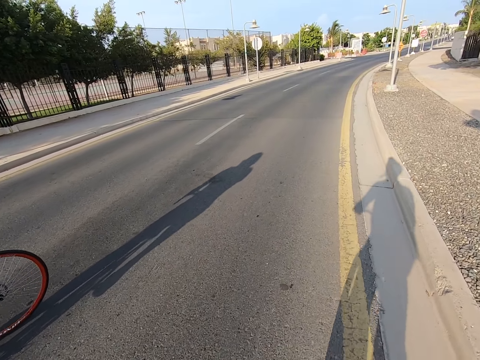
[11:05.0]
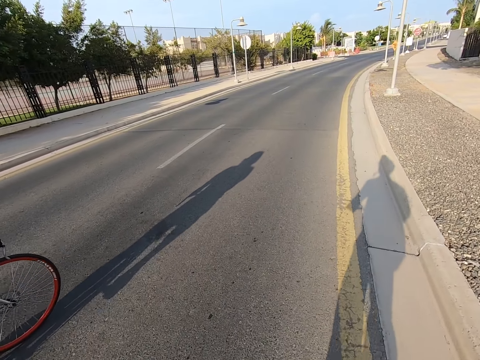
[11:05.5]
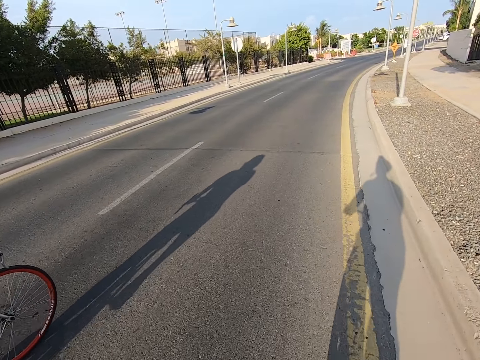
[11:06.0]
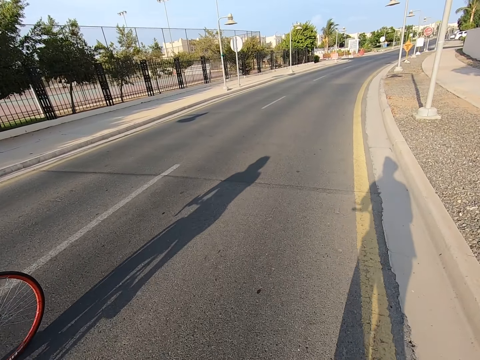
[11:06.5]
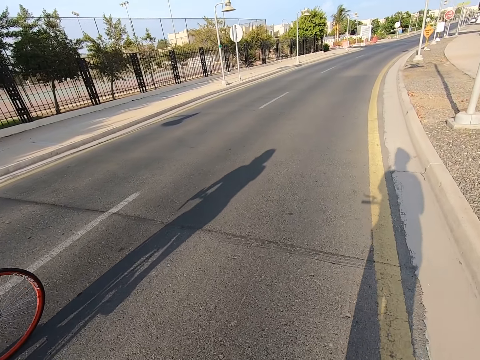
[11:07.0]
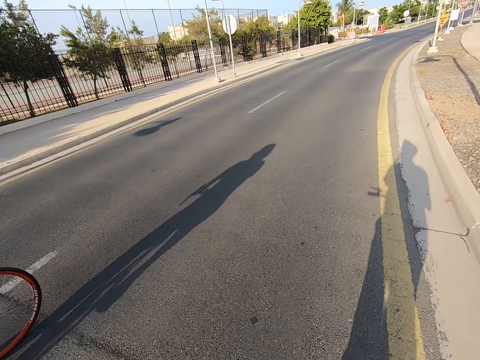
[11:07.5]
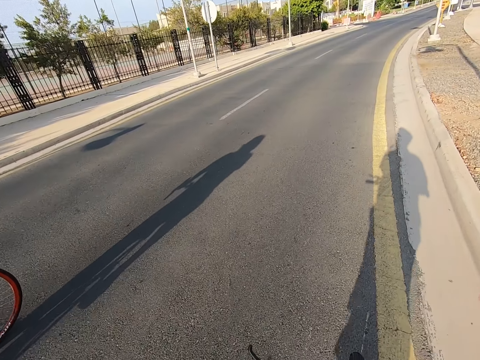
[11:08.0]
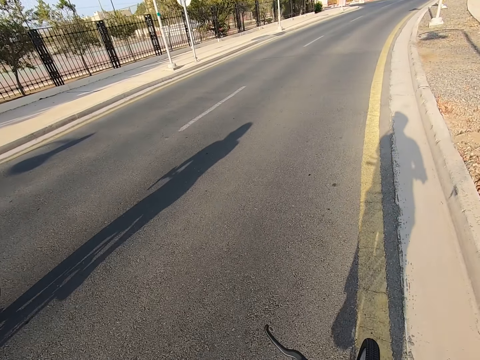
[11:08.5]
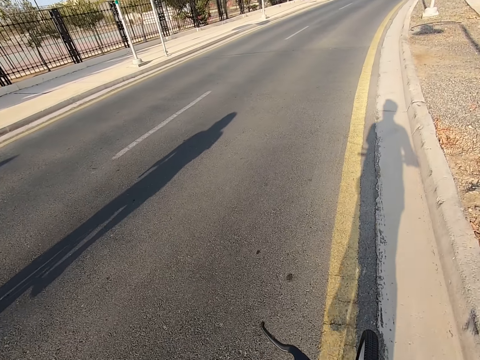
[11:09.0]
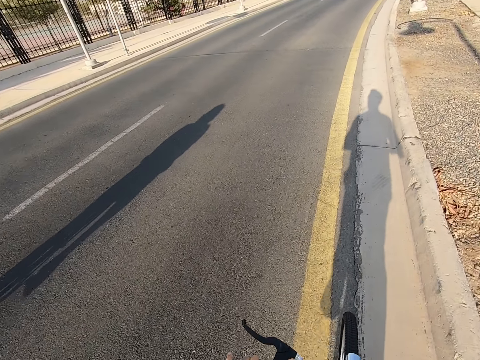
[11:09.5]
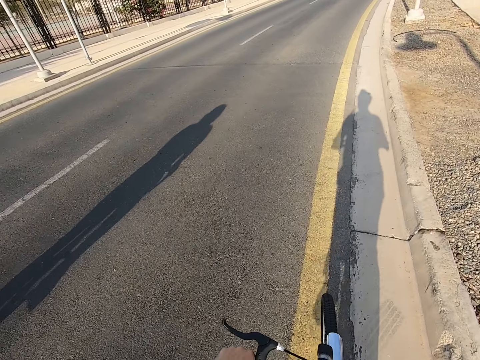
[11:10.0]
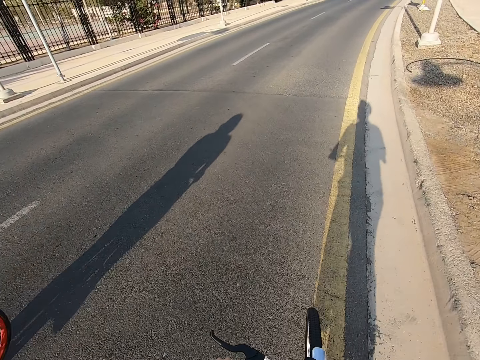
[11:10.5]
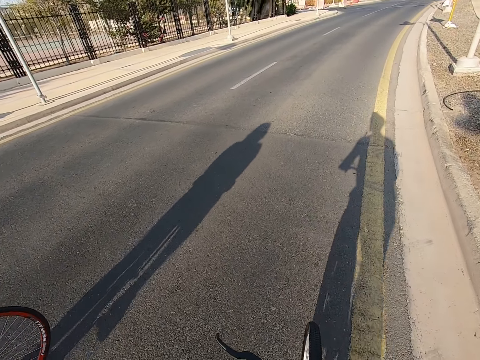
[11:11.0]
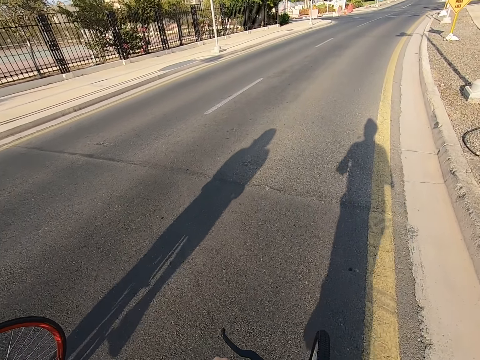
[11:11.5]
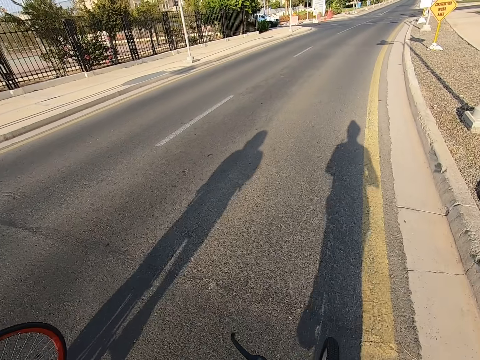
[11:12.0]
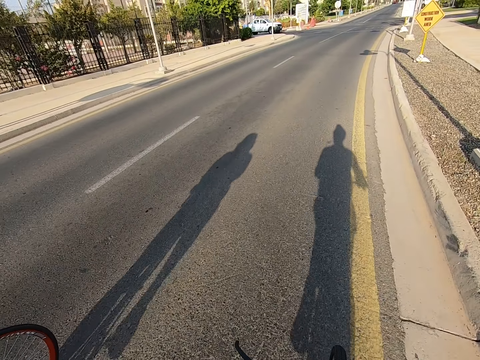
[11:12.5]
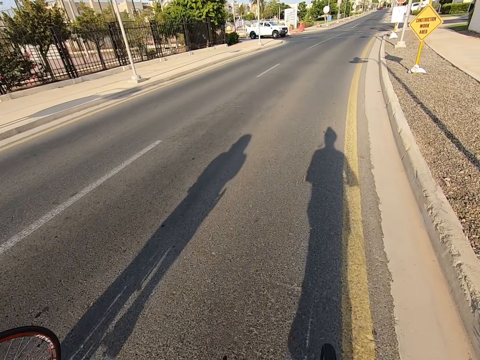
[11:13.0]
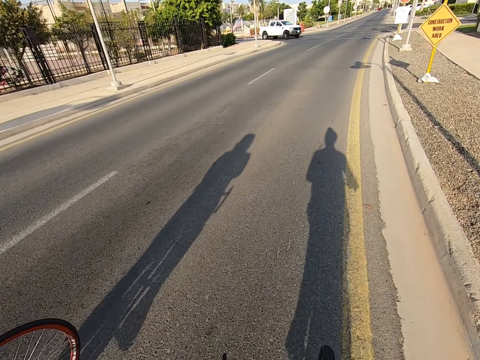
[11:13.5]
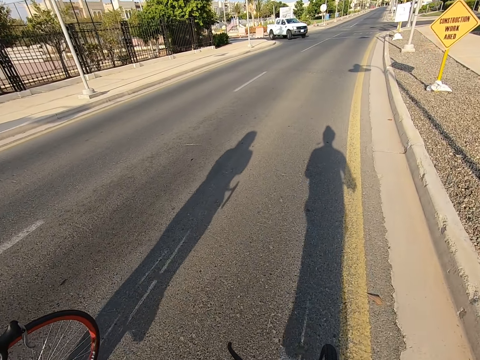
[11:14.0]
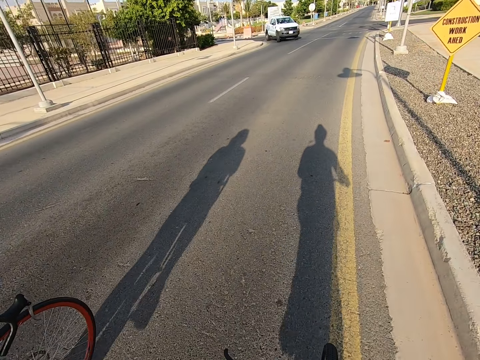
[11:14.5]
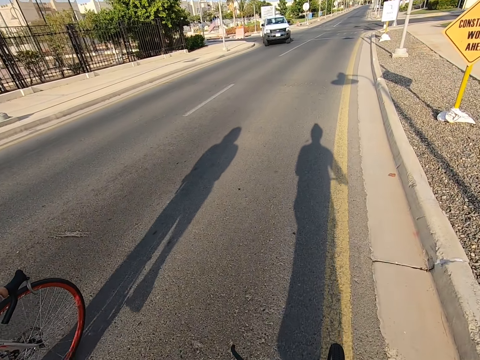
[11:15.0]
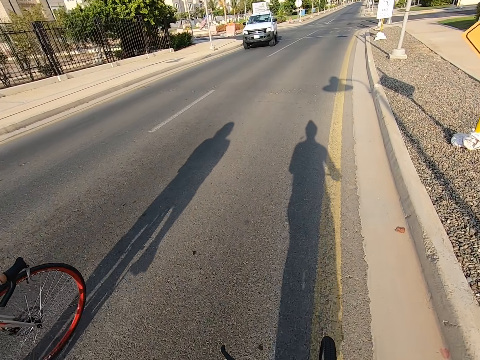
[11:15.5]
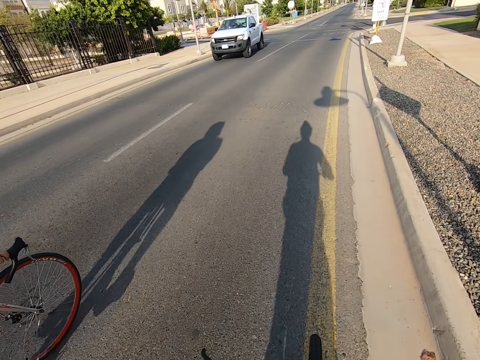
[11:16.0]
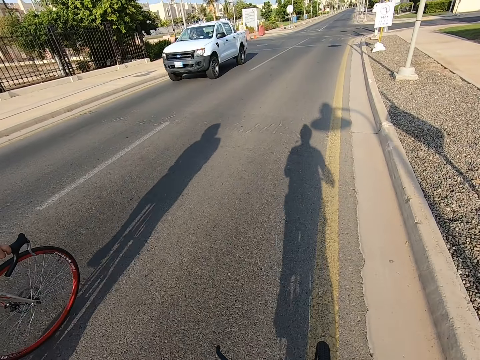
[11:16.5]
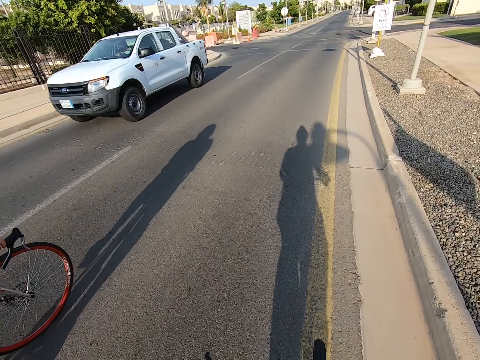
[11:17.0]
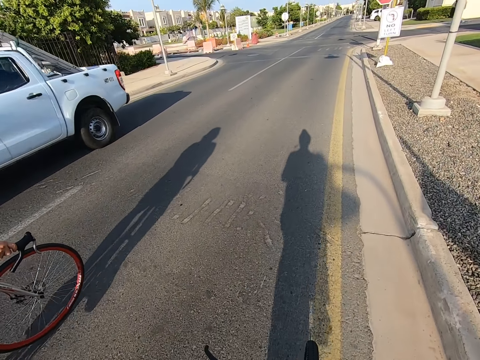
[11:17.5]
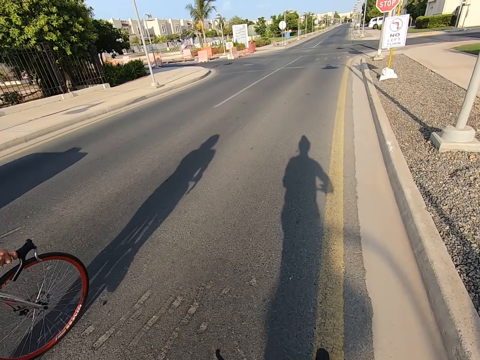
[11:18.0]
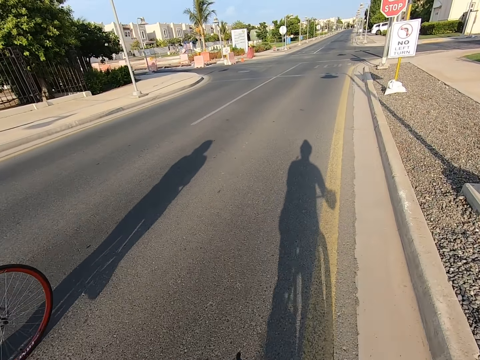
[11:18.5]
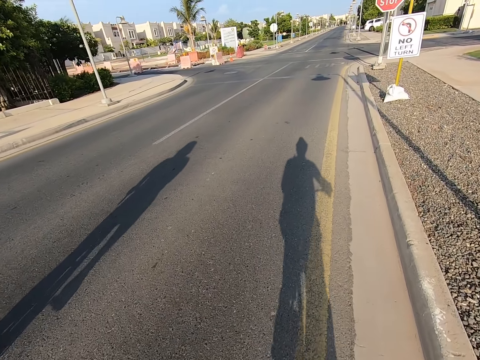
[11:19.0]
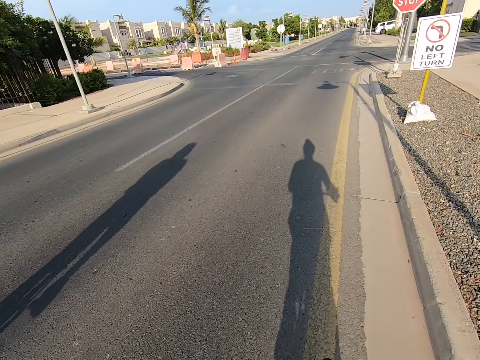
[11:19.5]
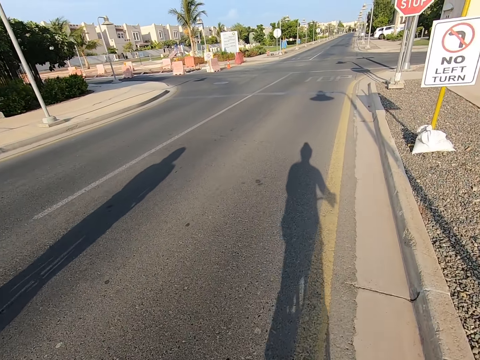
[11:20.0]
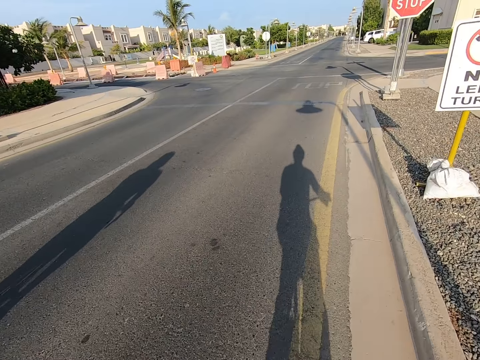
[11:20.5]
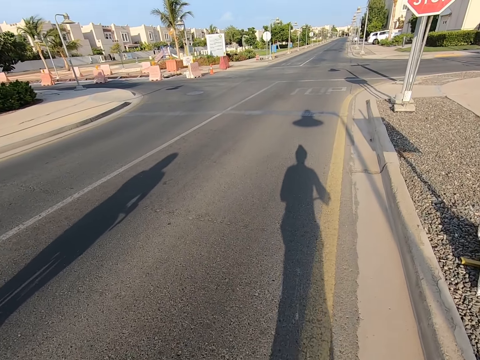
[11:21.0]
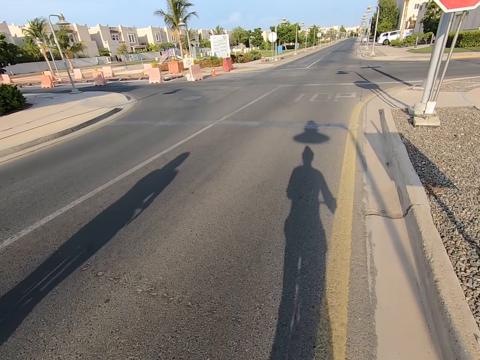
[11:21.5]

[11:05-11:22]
A man rides a bicycle on the road. The camera wearer rides a bicycle on the road.

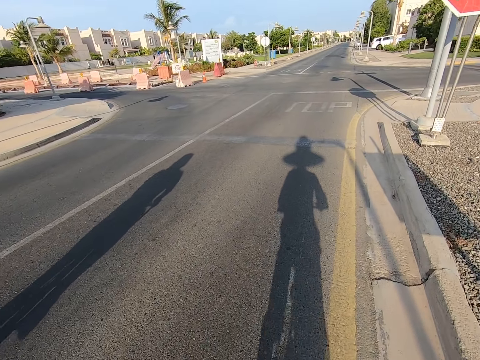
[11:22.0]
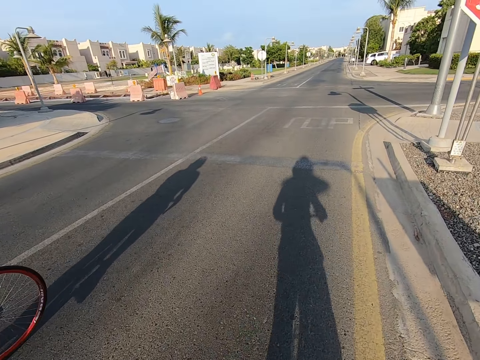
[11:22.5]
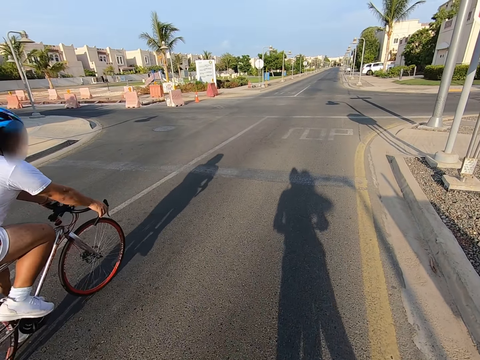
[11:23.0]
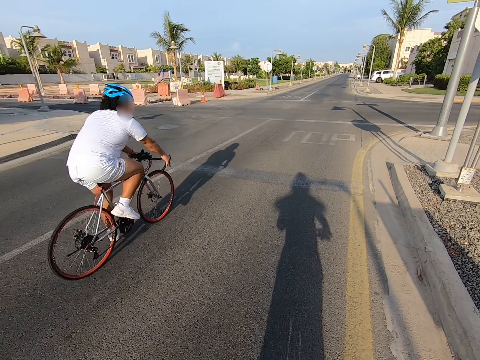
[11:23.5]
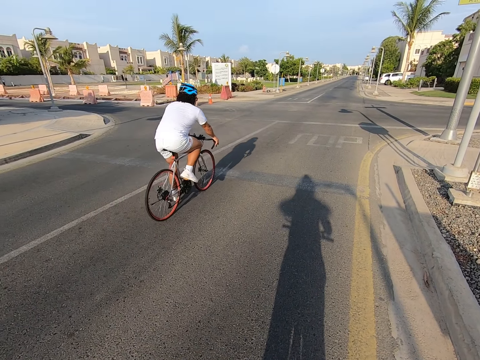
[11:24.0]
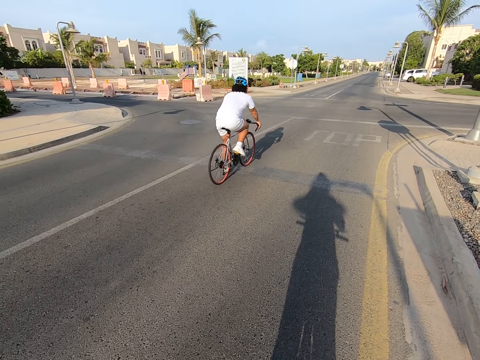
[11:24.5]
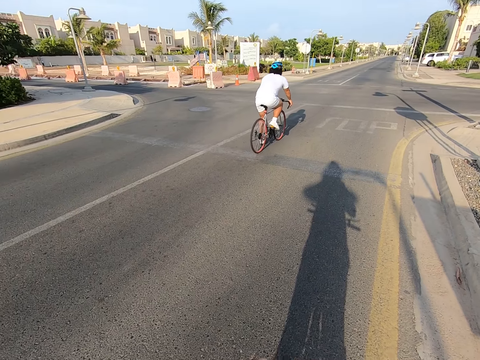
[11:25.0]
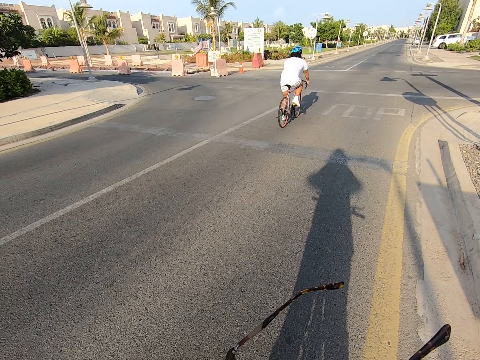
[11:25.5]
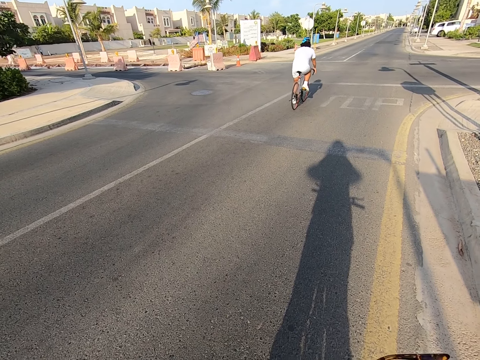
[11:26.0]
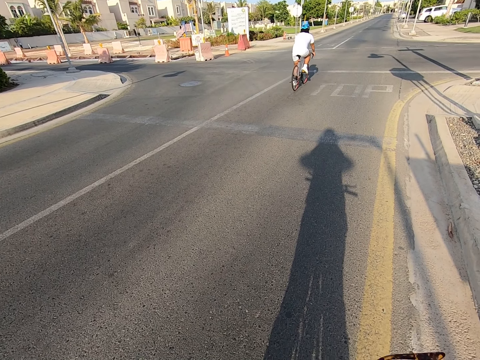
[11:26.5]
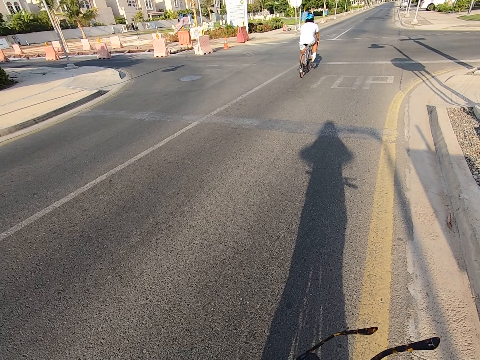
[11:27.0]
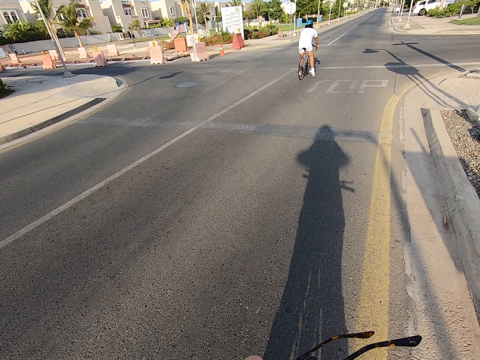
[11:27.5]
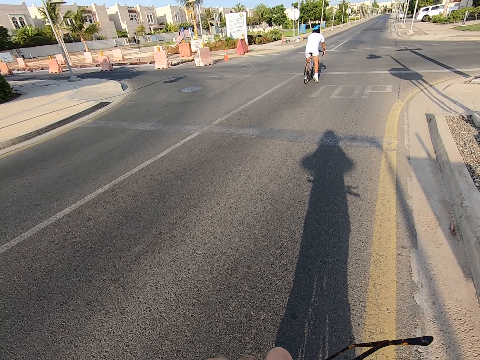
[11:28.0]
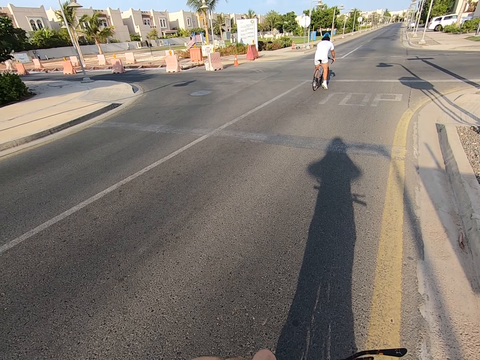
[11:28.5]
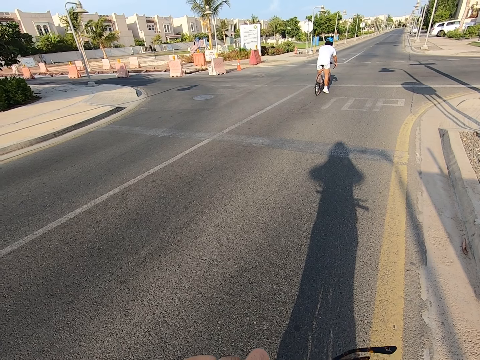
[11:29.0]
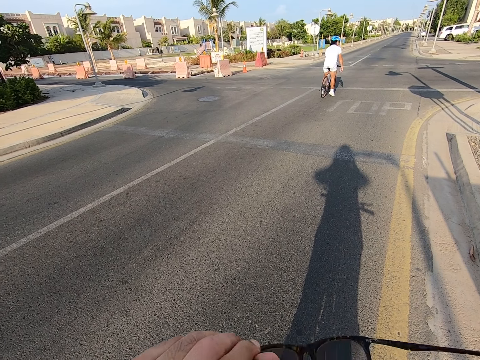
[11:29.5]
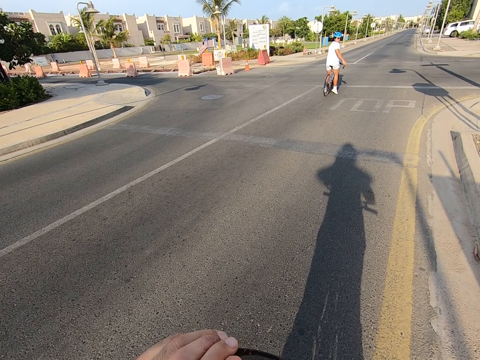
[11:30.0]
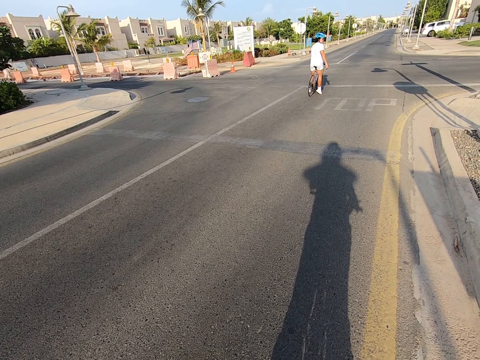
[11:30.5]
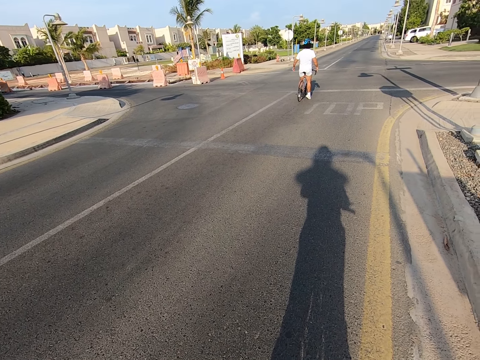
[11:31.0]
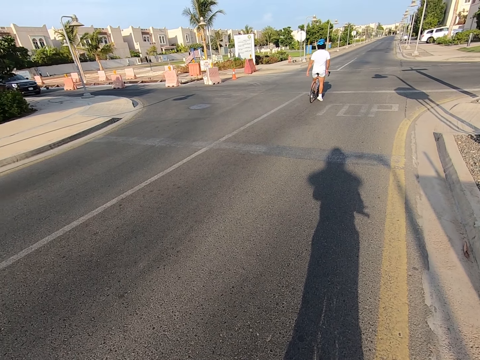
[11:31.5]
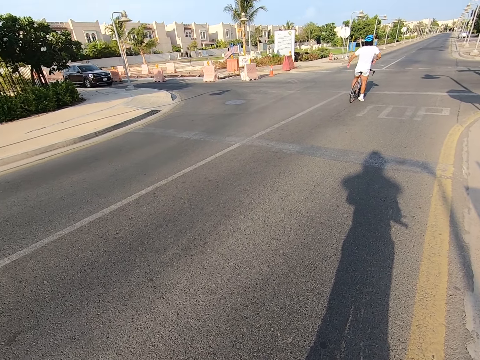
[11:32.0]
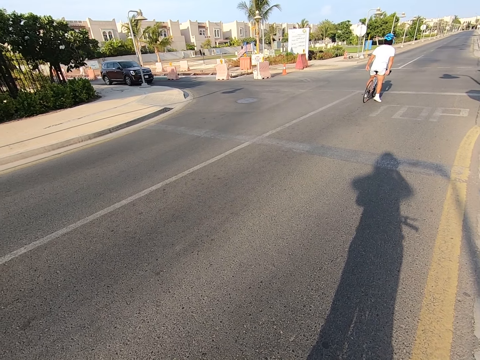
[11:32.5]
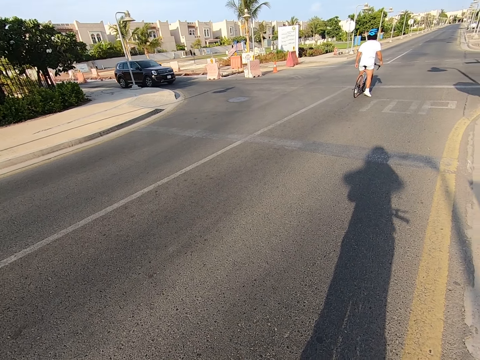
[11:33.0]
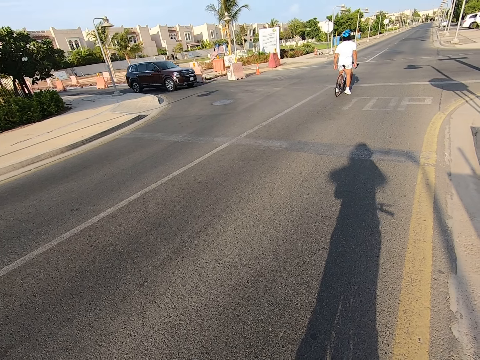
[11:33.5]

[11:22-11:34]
The camera wearer stops riding the bicycle on the road. A man rides a bicycle on the road. The camera wearer looks around the road. The man looks around the road. The camera wearer puts on the sunglasses.
